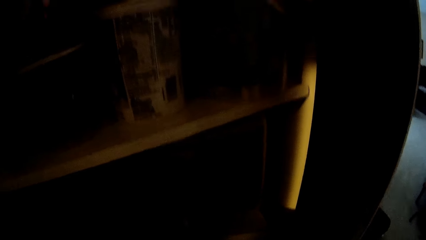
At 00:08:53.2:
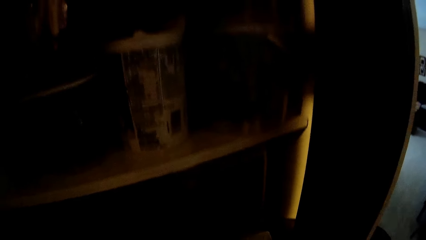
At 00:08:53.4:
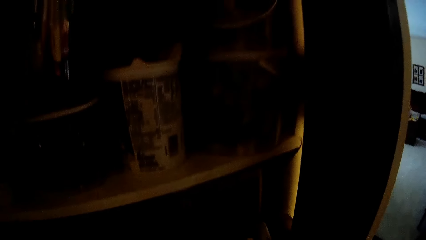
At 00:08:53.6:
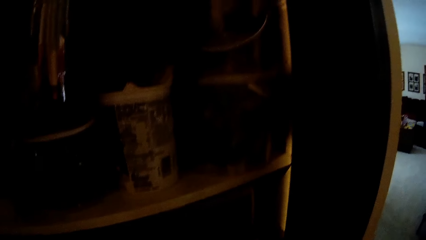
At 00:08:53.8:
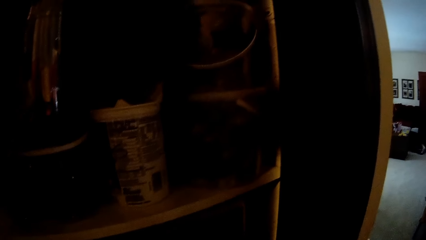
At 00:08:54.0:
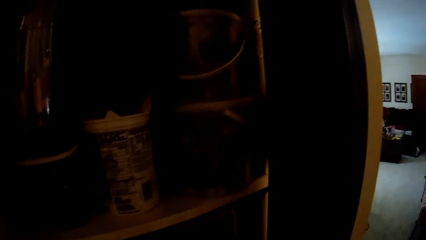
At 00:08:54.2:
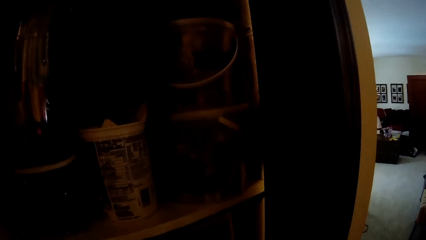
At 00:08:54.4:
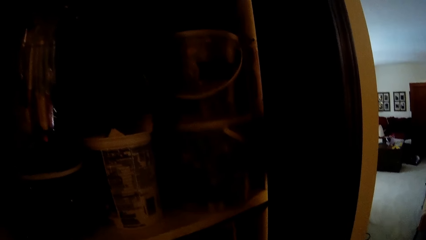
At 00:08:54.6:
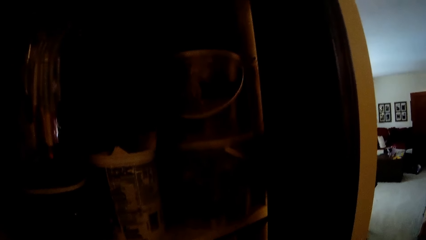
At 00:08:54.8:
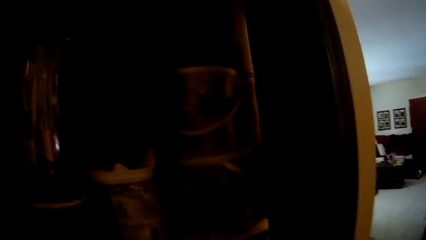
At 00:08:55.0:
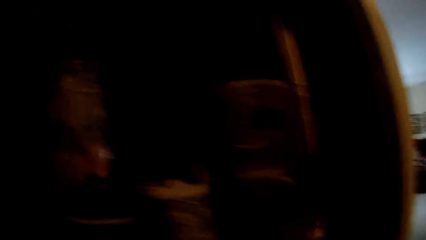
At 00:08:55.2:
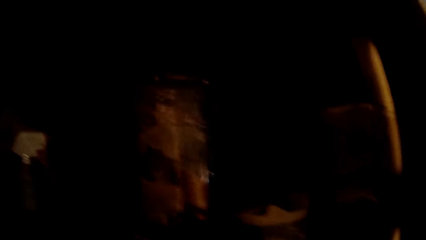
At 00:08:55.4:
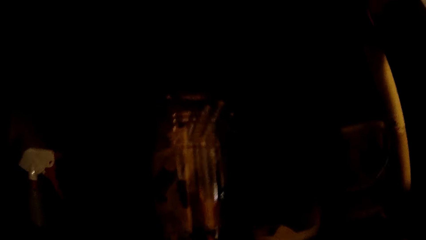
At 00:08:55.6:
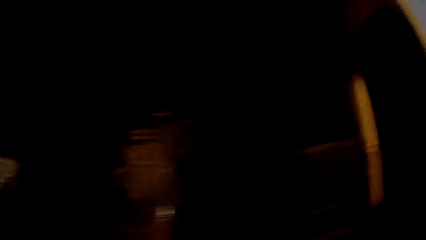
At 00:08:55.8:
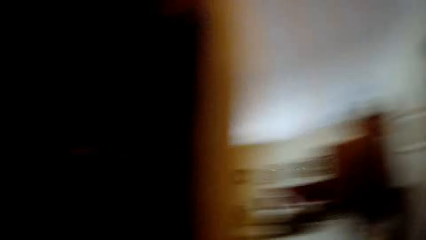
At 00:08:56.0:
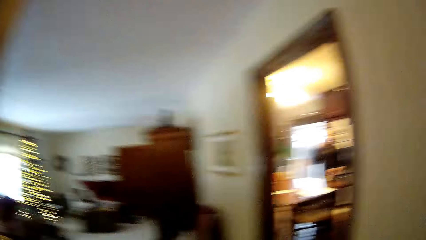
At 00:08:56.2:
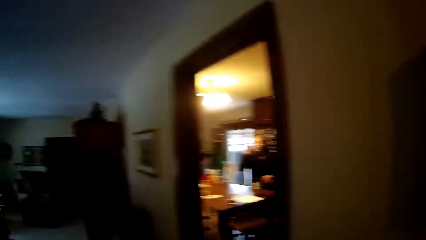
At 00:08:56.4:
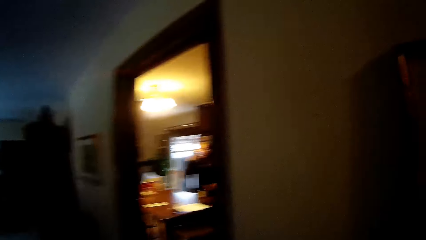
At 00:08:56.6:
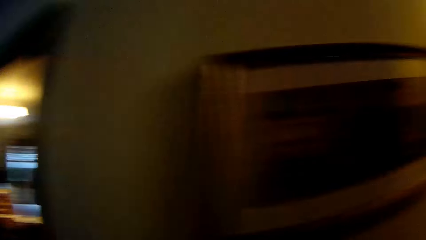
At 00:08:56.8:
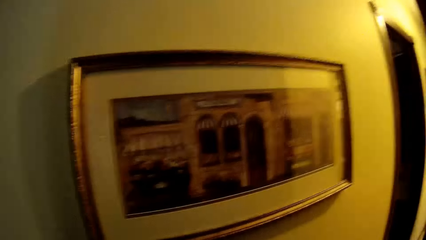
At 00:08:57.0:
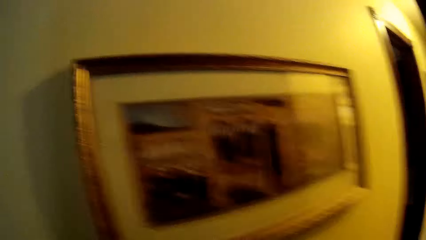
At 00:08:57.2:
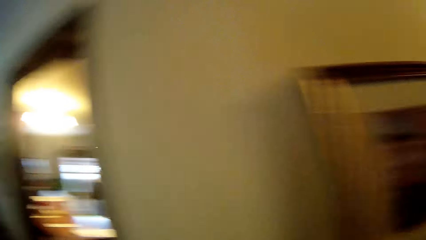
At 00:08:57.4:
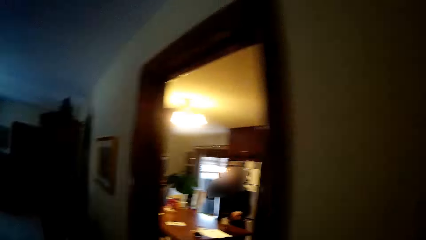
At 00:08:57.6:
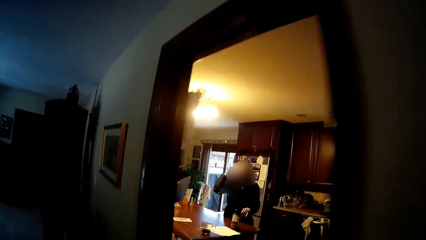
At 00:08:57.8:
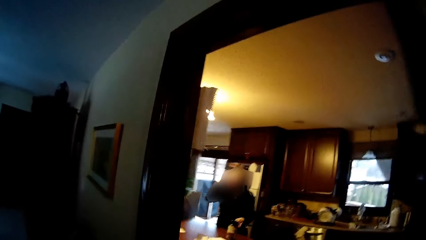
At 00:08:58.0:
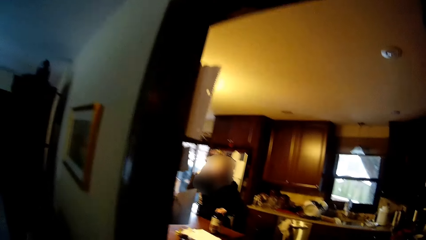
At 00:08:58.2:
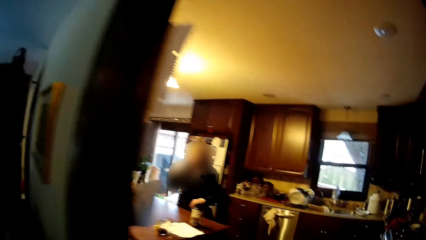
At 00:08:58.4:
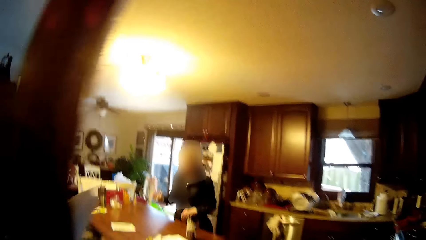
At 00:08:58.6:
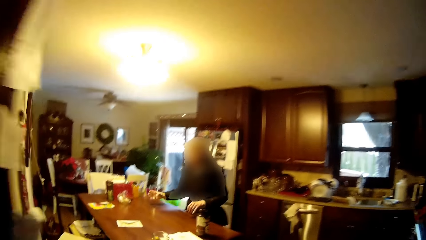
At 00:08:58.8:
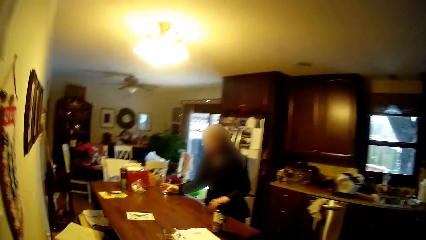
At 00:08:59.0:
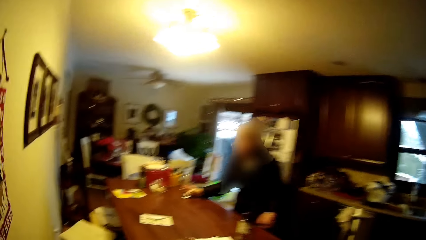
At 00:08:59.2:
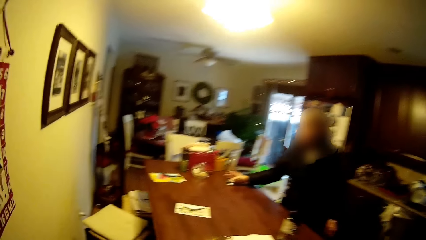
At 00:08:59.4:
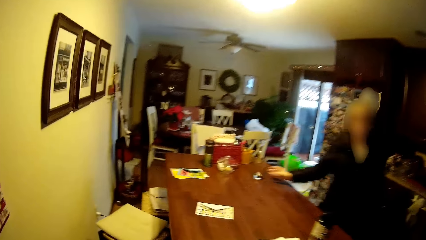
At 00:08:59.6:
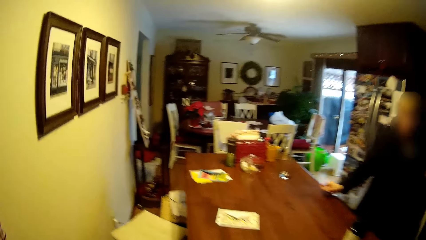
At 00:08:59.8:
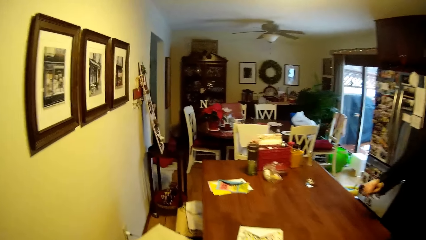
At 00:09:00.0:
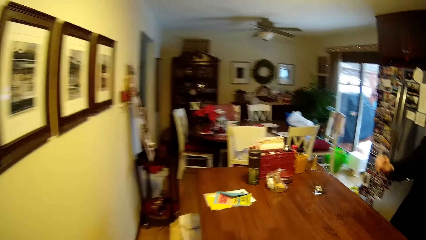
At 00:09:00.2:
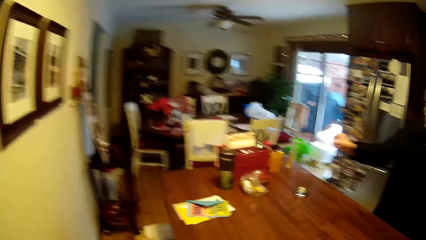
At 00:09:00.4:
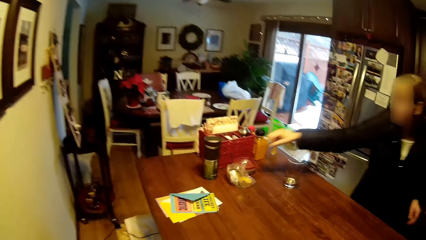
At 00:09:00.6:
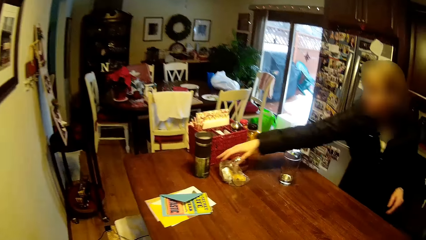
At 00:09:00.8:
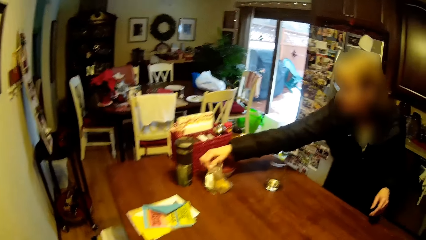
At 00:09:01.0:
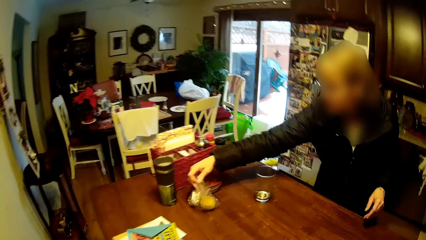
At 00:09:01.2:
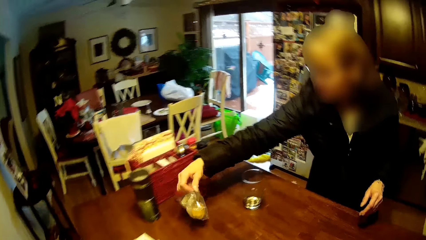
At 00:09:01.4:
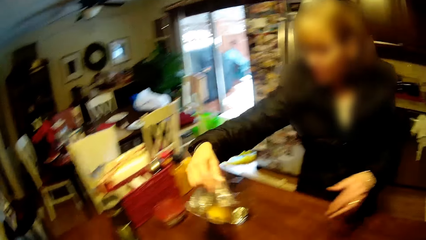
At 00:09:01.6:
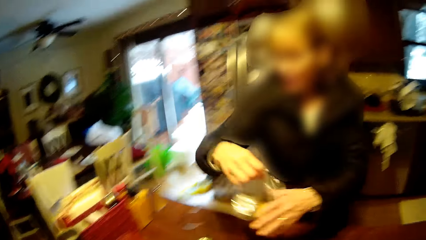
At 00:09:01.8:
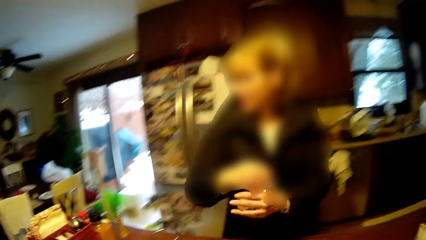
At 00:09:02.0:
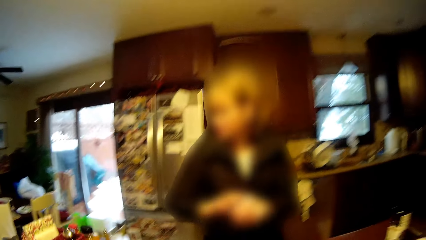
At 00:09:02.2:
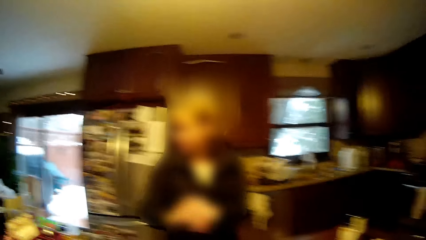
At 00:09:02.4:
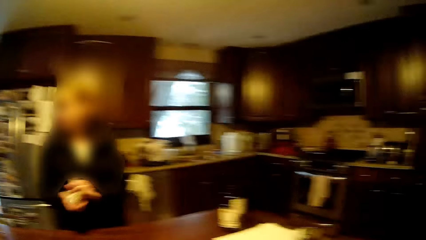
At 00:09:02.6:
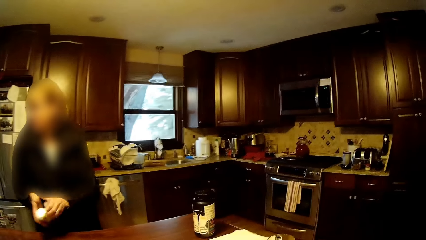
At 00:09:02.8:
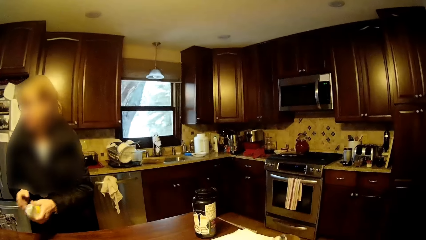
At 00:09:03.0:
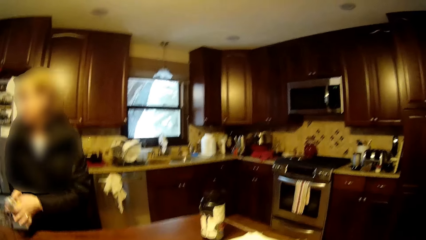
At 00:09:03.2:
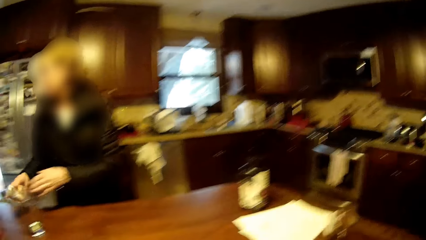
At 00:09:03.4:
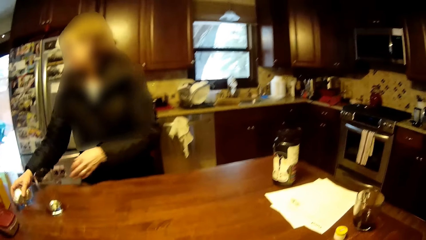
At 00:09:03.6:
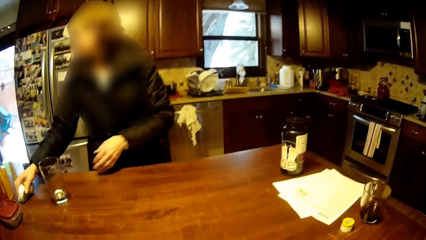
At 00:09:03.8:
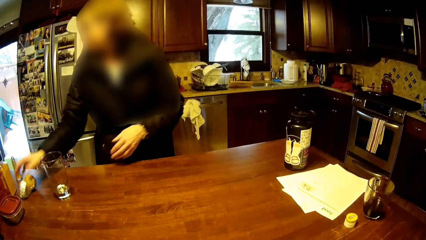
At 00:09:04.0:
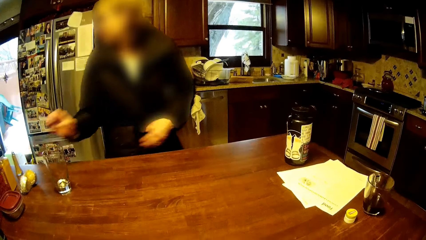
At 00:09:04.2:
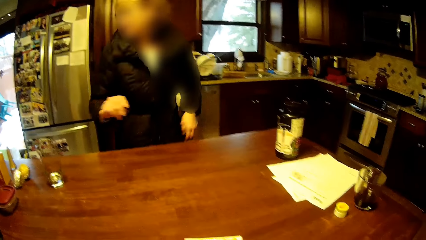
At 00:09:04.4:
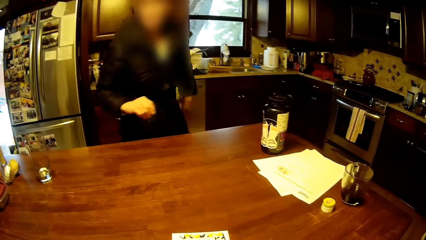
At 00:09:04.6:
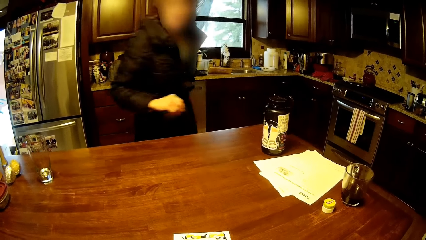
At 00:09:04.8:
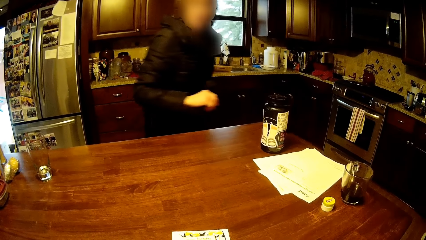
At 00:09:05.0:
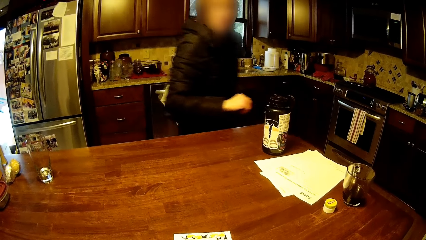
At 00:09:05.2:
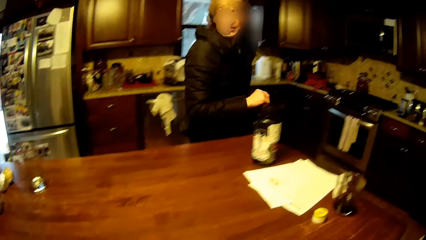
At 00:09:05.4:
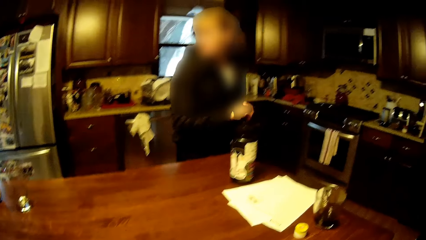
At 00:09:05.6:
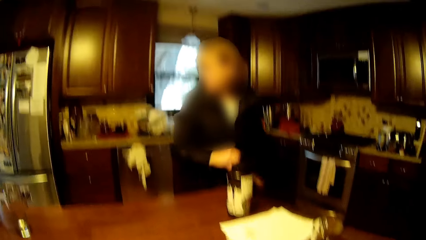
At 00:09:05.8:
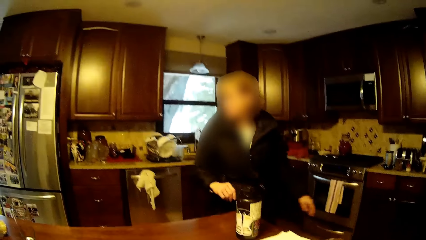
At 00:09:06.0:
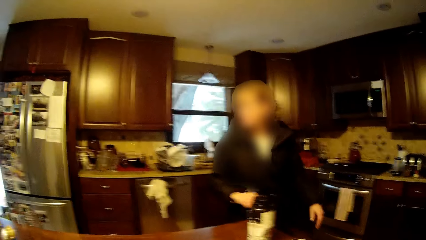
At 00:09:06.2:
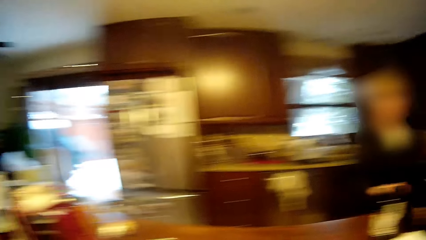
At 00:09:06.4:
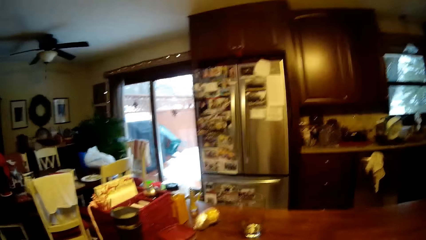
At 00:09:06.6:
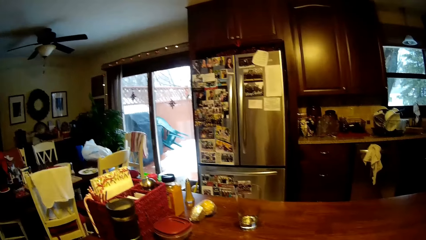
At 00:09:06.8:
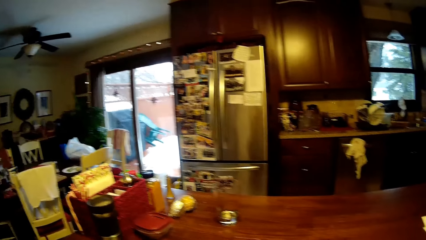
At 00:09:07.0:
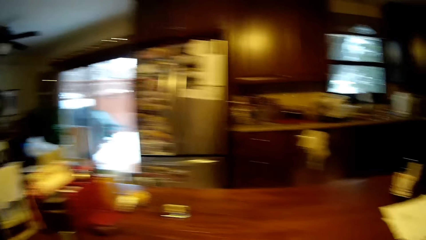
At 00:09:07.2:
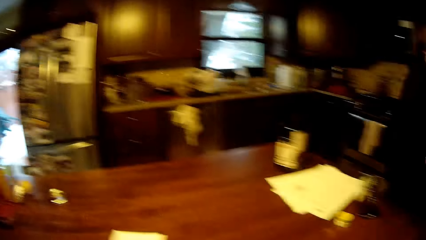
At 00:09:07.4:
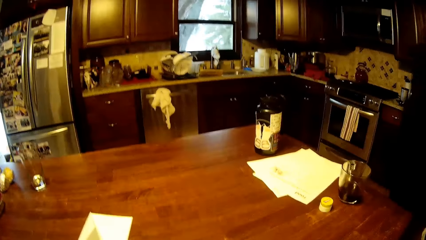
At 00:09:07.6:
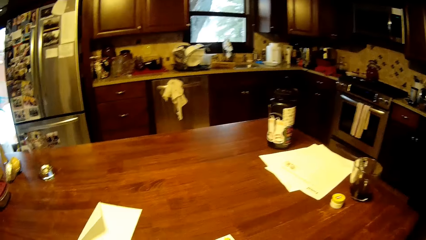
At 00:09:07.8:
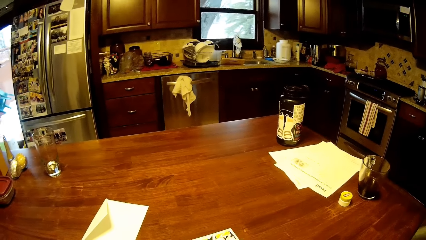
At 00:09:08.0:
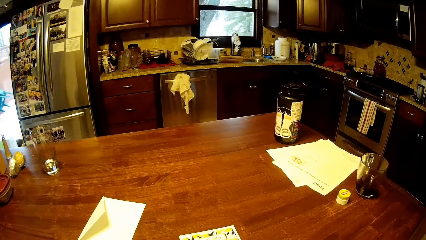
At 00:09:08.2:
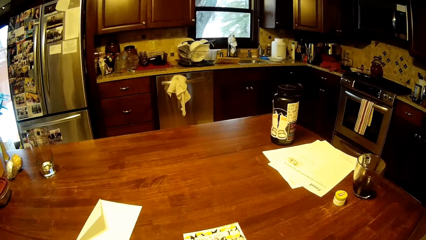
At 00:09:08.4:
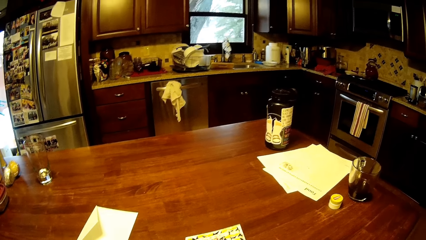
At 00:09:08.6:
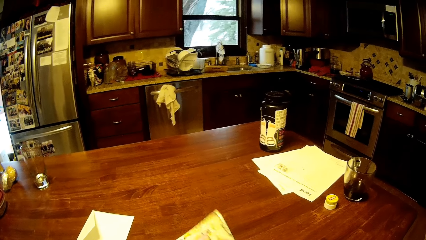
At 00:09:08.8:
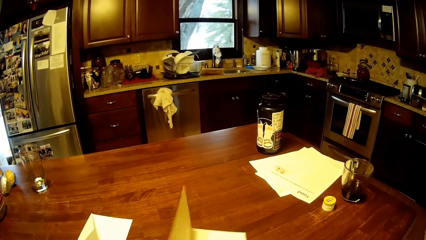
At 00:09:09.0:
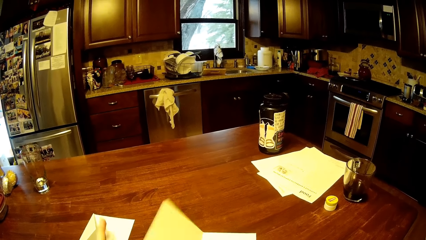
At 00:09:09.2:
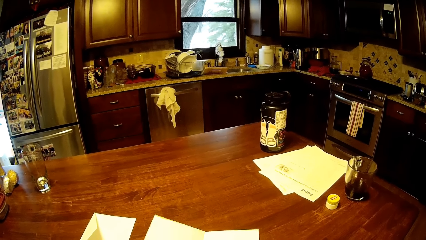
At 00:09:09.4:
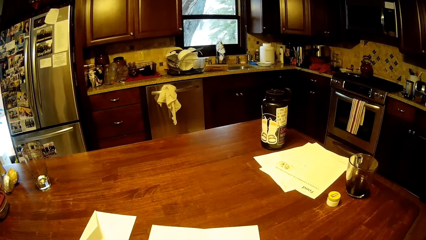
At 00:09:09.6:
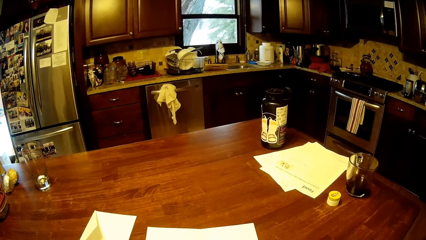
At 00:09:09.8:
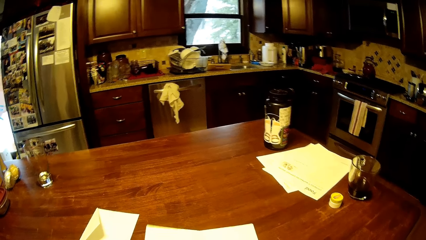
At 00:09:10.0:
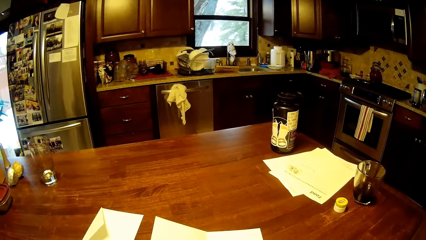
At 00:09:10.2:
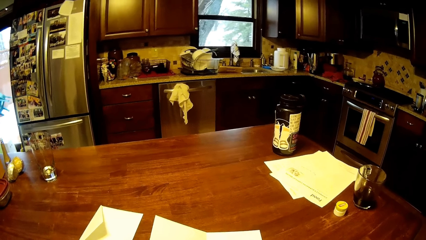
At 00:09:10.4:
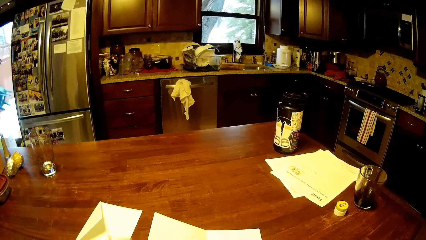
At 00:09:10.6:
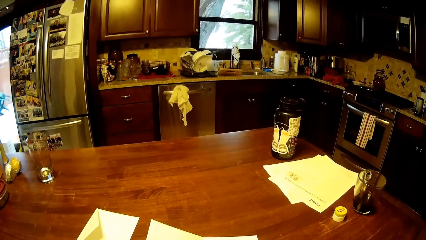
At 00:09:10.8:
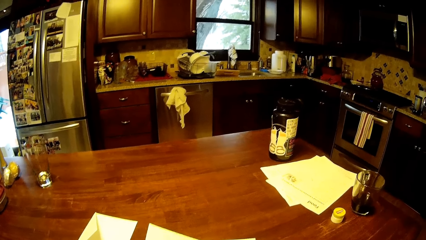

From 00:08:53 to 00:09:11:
The camera wearer looks around and walks around. A woman drinks the tea. The camera wearer walks to the kitchen. The woman puts a glass of water on the table. The woman picks up a plastic bag or packet from the table, folds the packet, and puts the plastic bag on the table. The woman walks around. The camera wearer looks around. The woman walks out of the kitchen. The camera wearer turns the paper. They open a leaflet.
